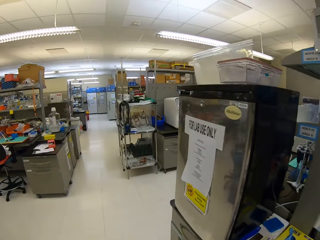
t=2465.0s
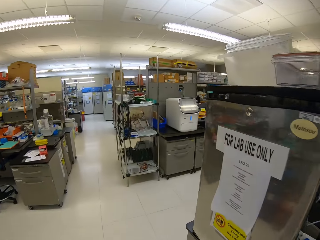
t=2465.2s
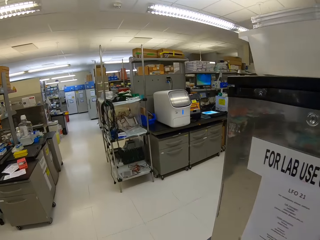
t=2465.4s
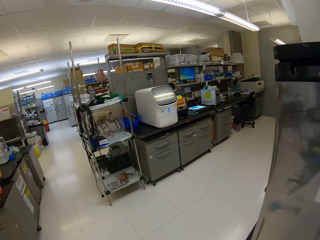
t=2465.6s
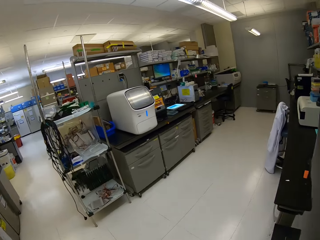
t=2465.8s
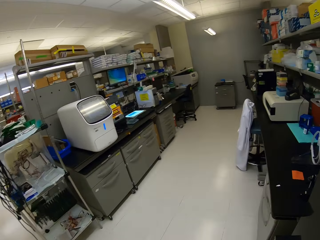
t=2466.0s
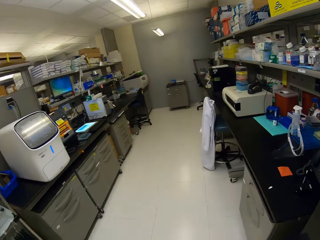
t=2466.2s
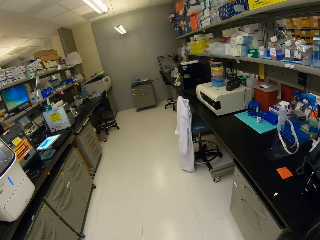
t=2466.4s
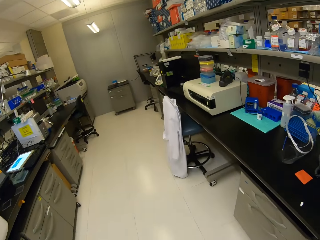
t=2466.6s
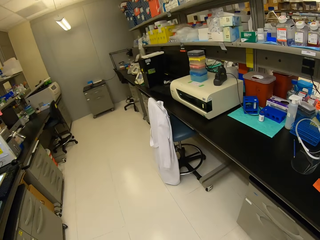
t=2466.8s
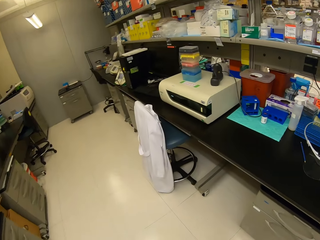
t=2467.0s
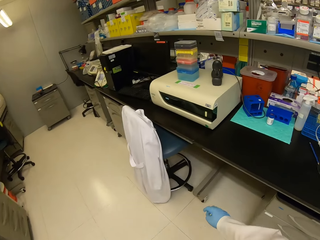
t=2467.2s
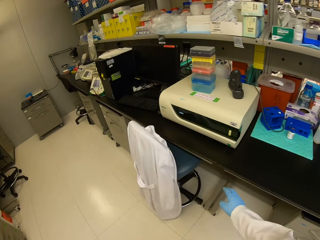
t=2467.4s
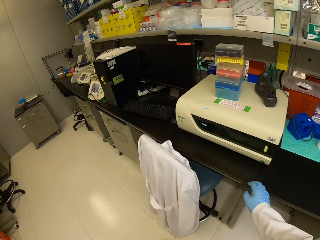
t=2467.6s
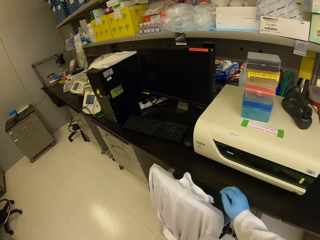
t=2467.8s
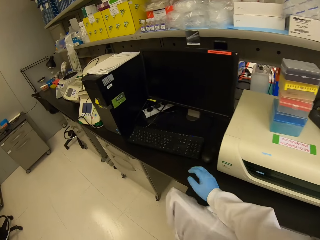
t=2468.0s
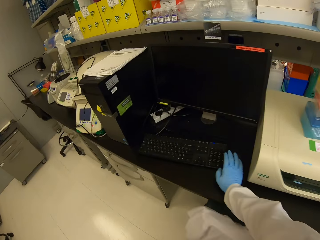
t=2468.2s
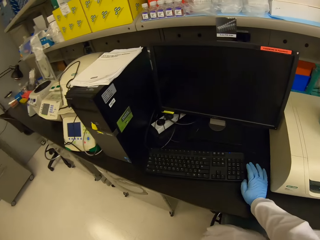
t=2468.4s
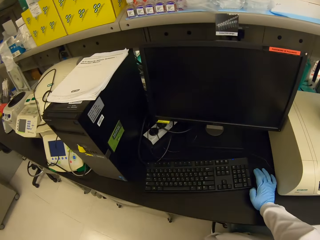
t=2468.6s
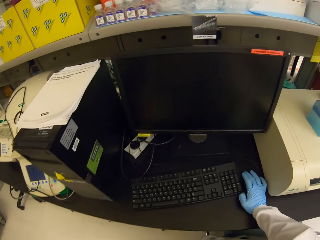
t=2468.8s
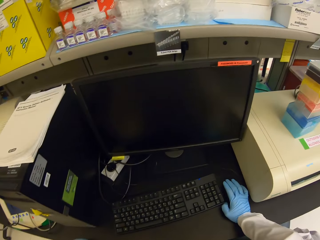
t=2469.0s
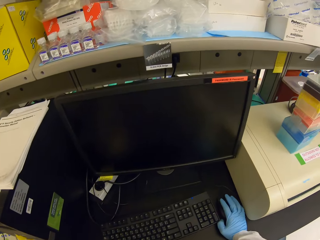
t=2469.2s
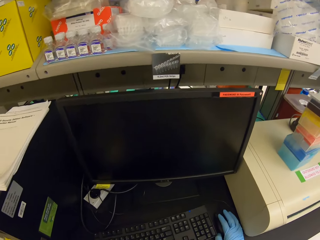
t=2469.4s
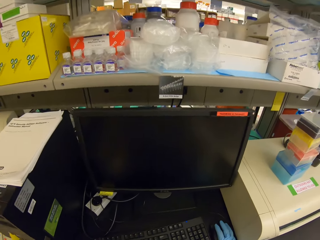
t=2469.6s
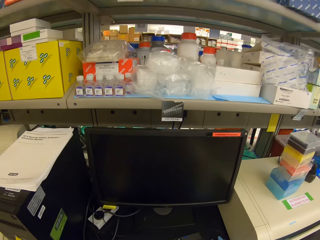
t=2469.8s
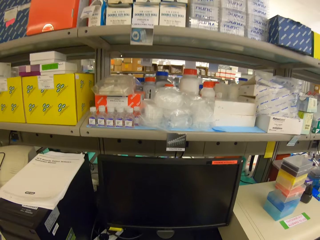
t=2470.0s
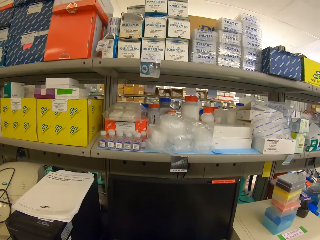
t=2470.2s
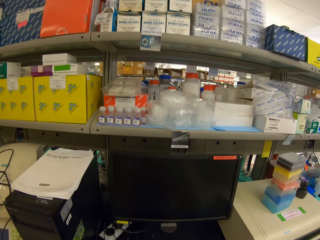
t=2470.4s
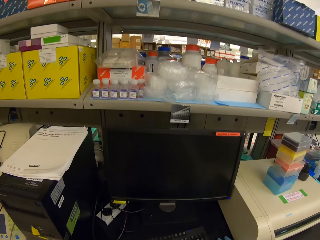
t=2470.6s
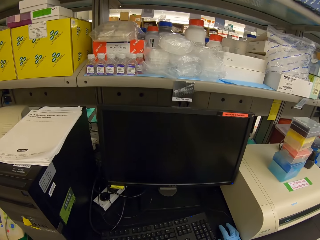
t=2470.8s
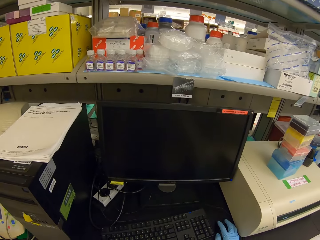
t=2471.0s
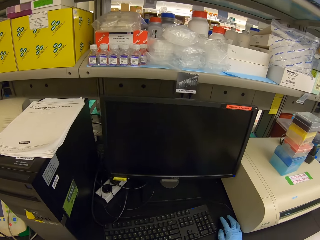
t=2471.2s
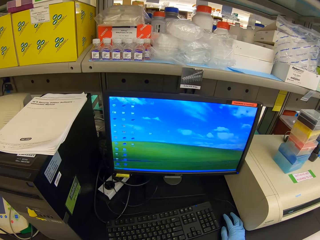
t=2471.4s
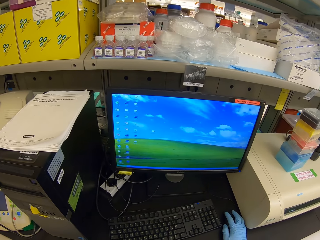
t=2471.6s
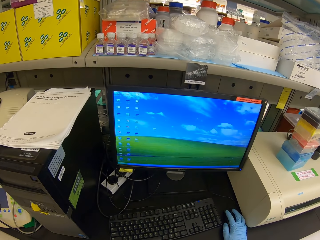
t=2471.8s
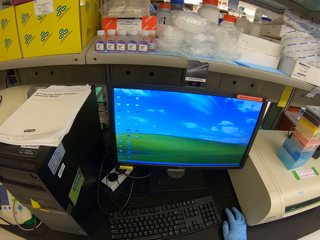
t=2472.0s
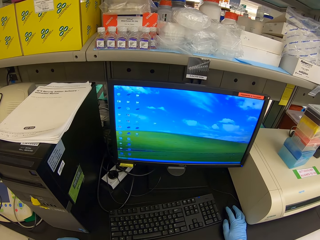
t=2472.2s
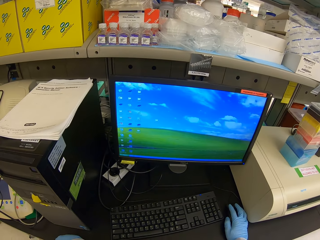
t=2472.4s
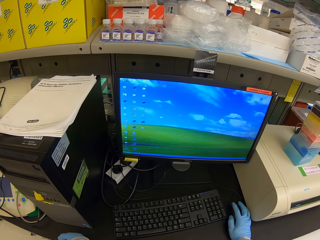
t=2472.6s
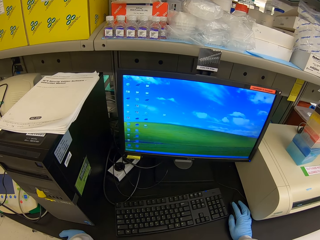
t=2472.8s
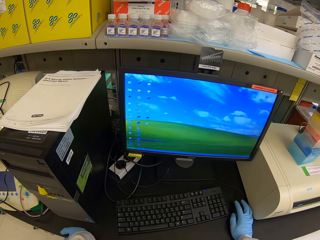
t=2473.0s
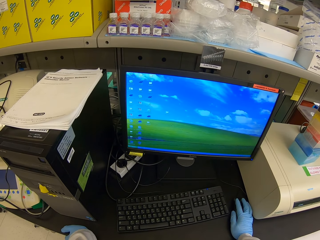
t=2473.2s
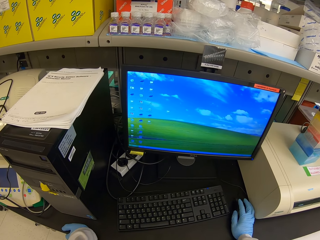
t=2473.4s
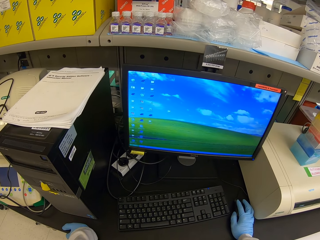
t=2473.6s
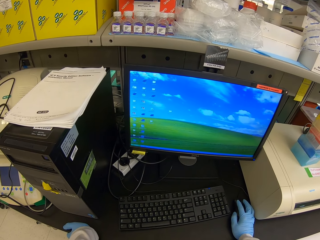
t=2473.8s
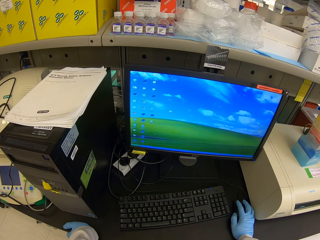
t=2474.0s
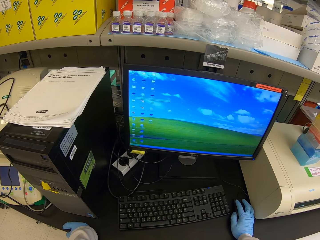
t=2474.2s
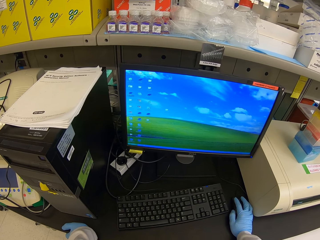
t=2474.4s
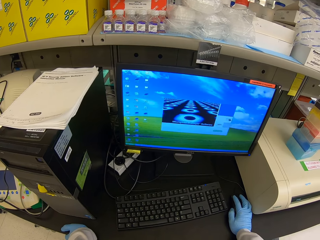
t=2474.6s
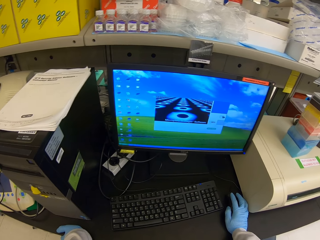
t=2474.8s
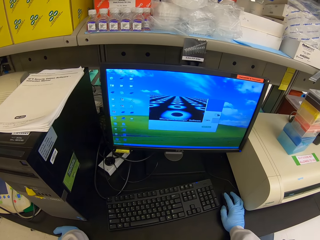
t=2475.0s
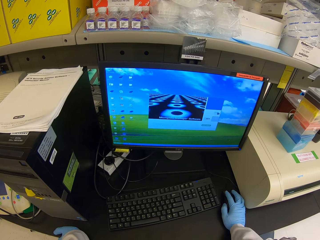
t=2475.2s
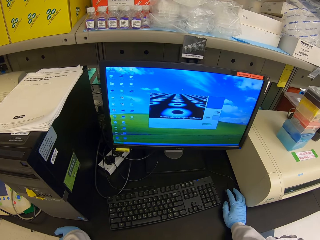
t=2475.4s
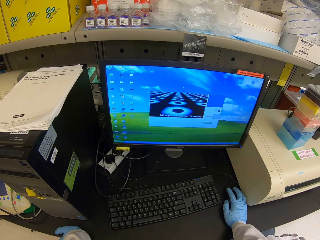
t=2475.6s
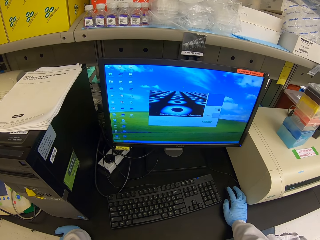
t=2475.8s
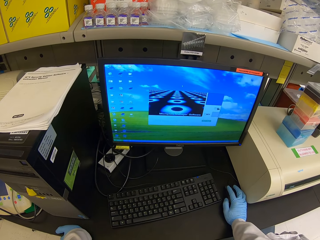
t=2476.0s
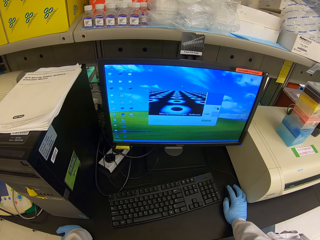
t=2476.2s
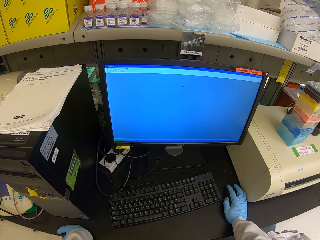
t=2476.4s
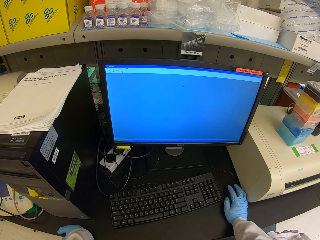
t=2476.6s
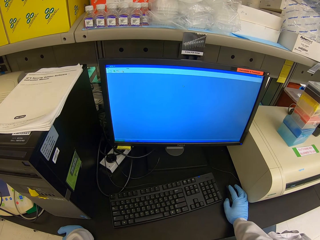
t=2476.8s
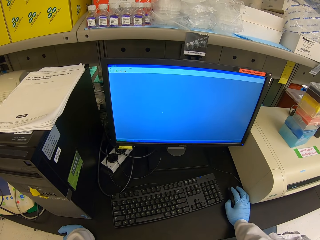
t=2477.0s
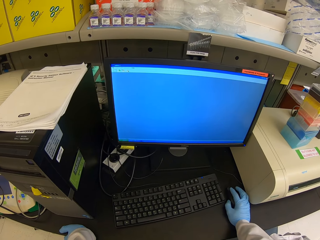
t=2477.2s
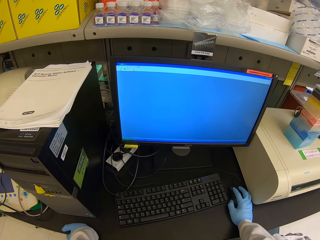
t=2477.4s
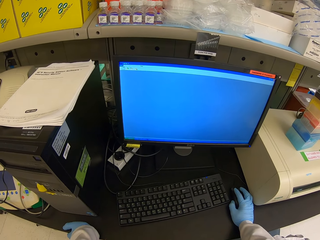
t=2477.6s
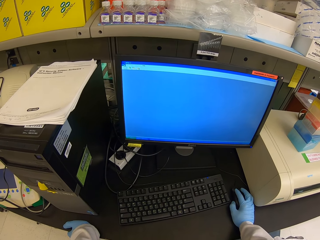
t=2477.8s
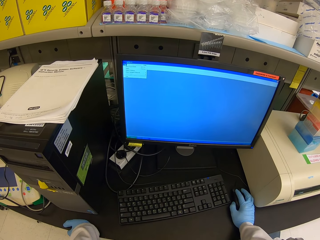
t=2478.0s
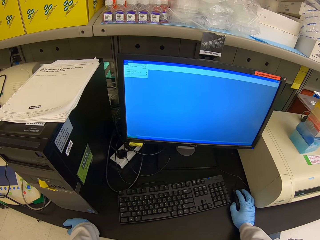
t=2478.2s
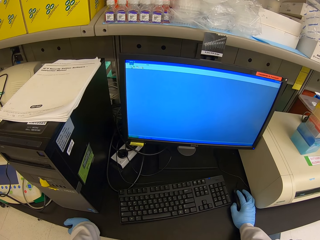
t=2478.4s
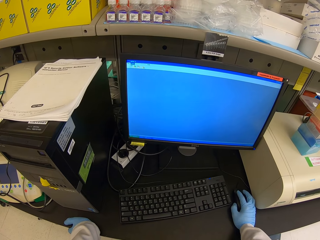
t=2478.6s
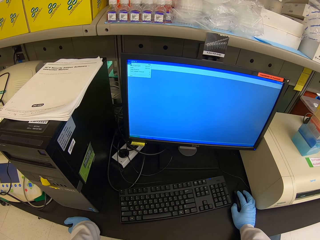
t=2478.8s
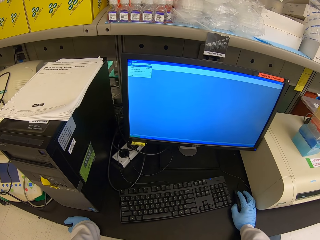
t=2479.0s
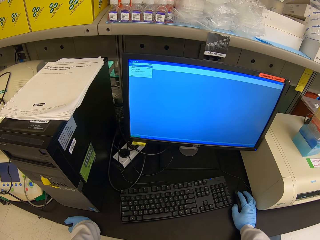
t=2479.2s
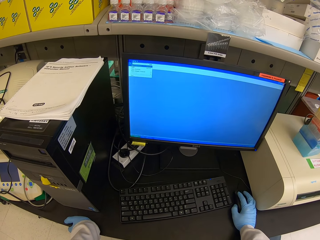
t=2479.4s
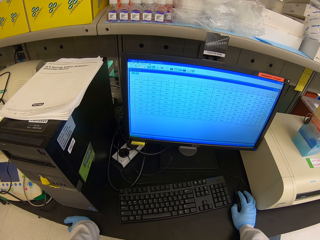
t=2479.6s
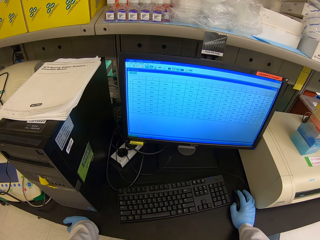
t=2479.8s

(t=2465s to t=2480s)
The camera wearer holds a mouse. They operate the computer. They switch on the computer. They scroll the computer.

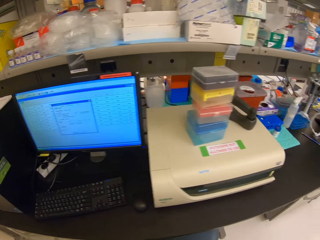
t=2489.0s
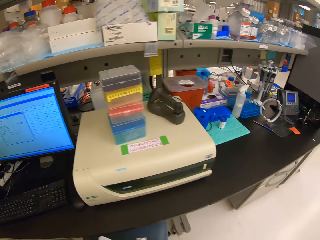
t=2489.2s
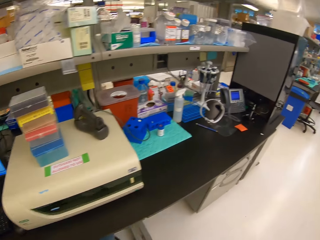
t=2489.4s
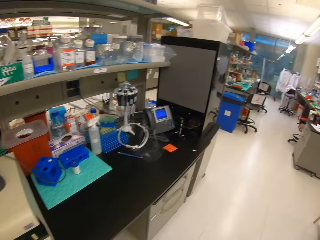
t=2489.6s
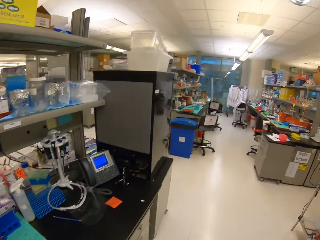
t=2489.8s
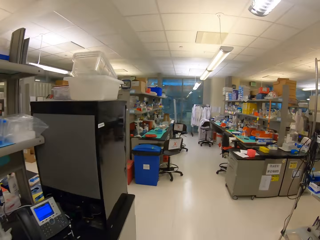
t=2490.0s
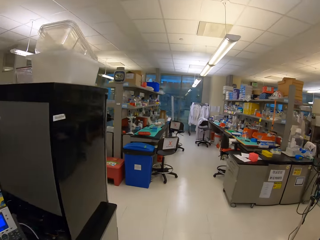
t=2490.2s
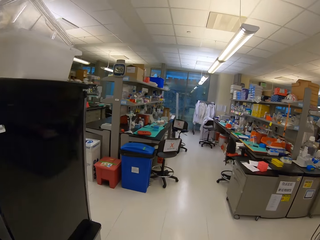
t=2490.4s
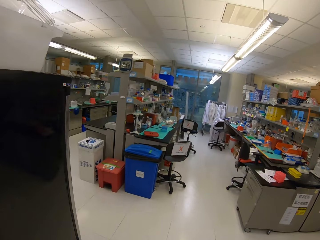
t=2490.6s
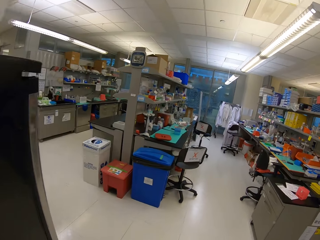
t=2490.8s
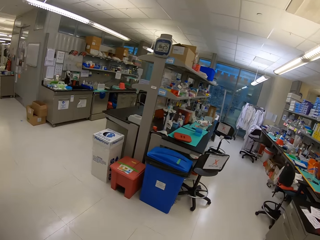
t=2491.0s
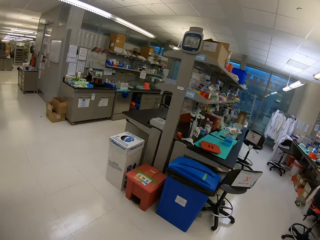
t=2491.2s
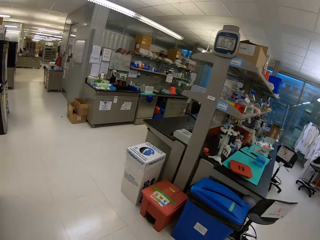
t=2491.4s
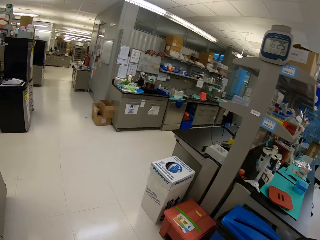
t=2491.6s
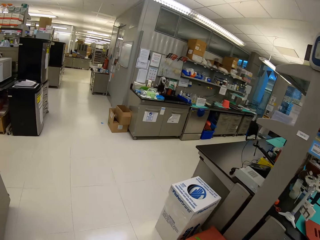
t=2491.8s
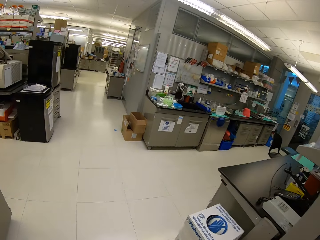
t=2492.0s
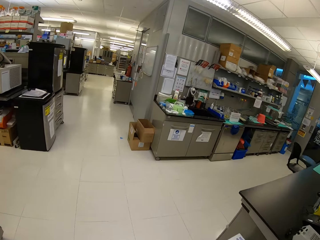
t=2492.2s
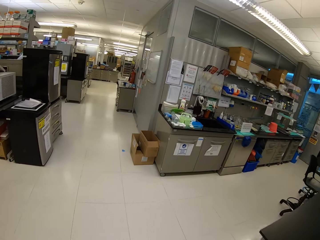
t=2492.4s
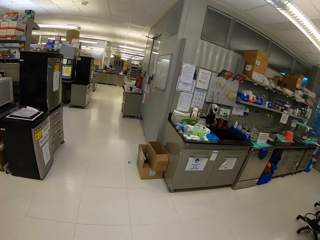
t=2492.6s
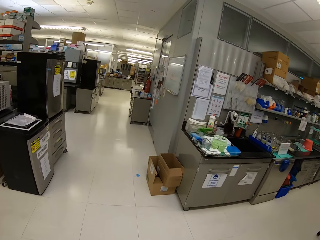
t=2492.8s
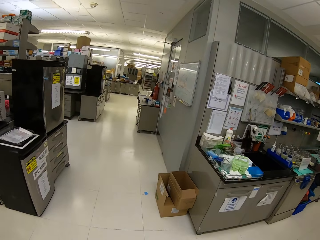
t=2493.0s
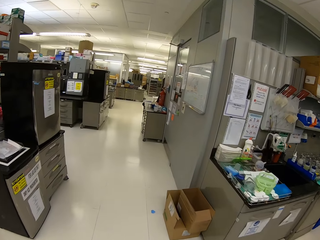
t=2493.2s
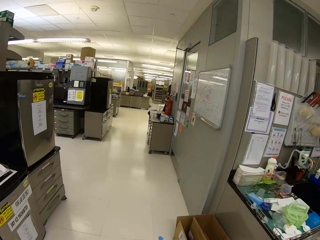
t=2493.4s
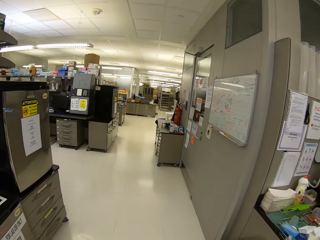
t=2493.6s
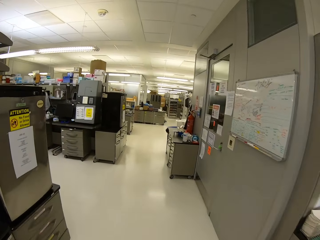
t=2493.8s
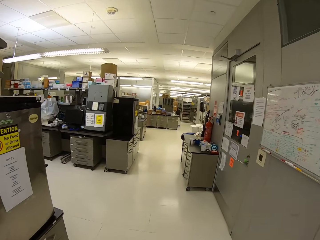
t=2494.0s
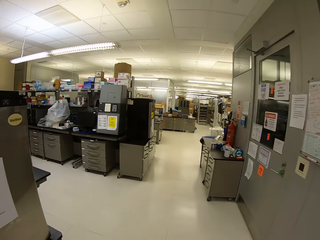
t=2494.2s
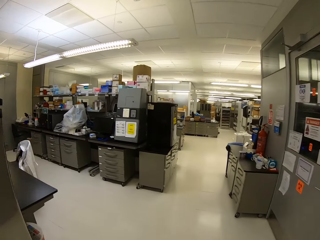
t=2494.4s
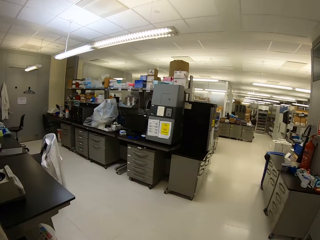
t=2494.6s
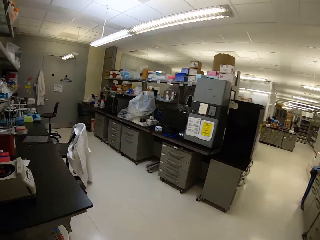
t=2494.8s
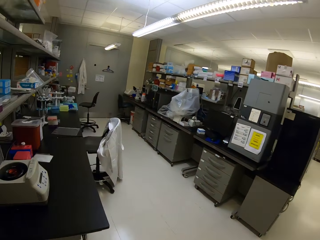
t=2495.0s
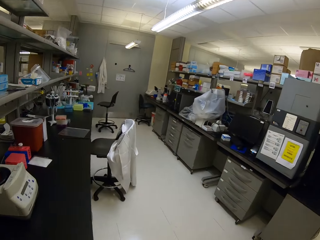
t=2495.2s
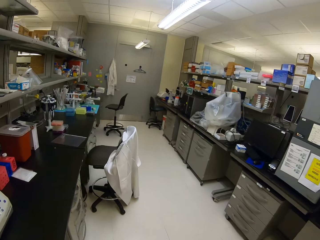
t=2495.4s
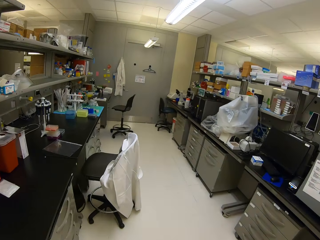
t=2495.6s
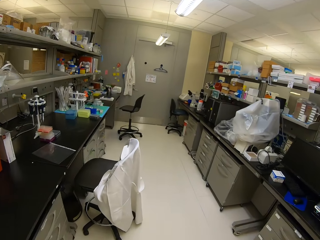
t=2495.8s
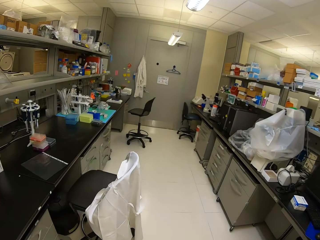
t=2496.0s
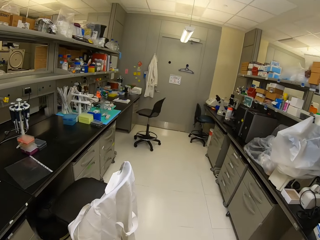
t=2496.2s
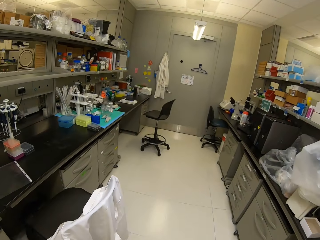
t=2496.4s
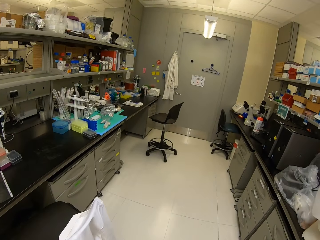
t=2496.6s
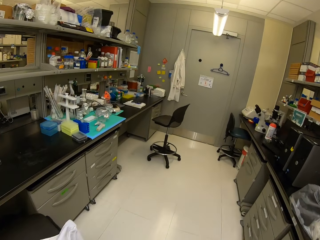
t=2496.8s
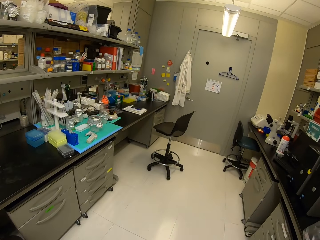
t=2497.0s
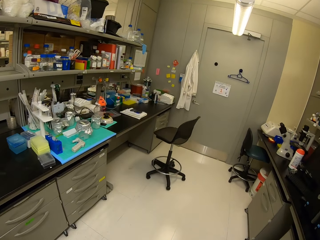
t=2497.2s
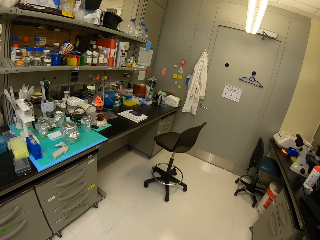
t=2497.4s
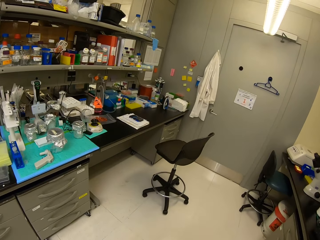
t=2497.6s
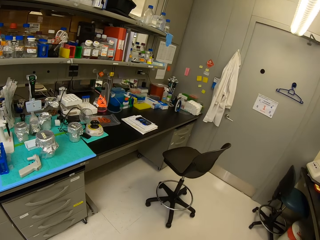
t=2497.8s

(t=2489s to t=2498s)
The camera wearer walks around.
